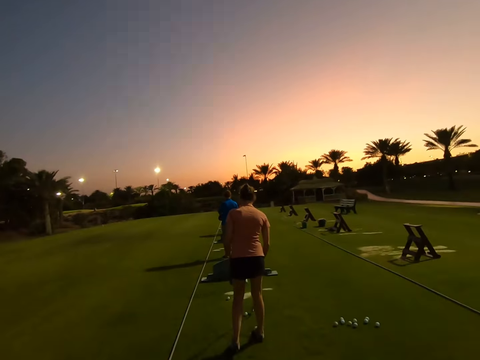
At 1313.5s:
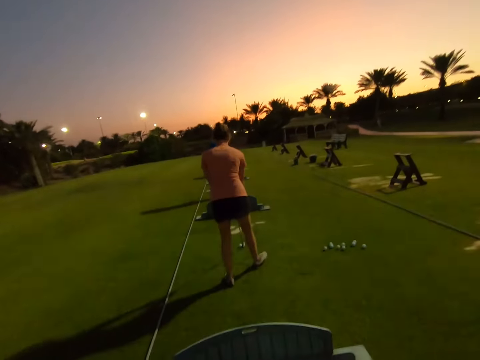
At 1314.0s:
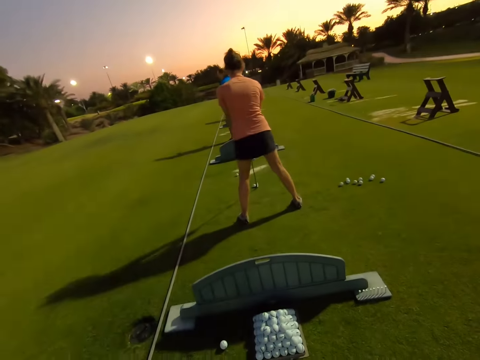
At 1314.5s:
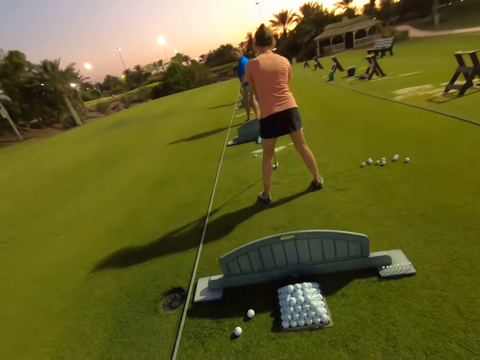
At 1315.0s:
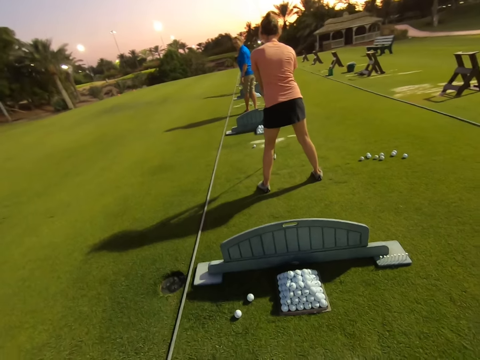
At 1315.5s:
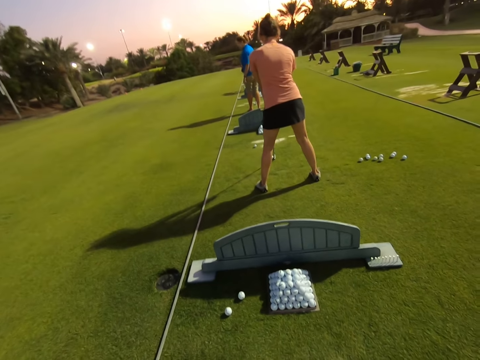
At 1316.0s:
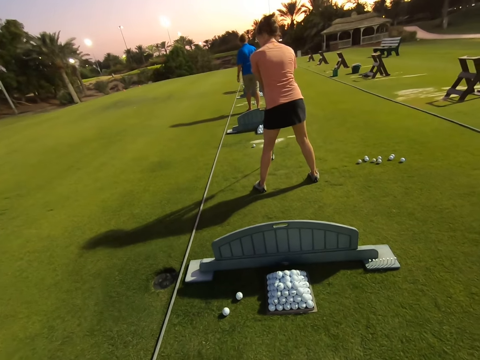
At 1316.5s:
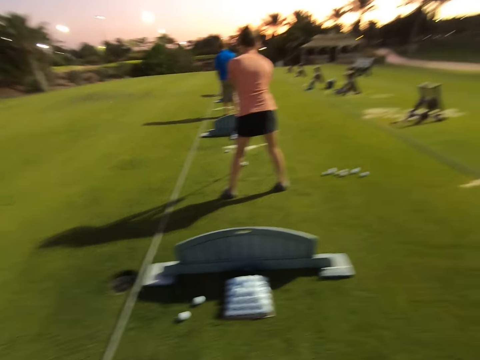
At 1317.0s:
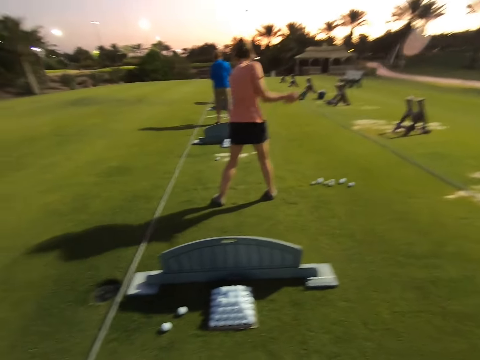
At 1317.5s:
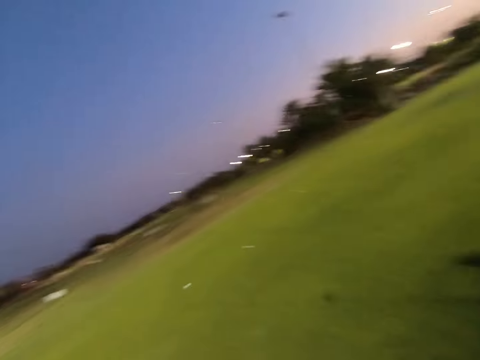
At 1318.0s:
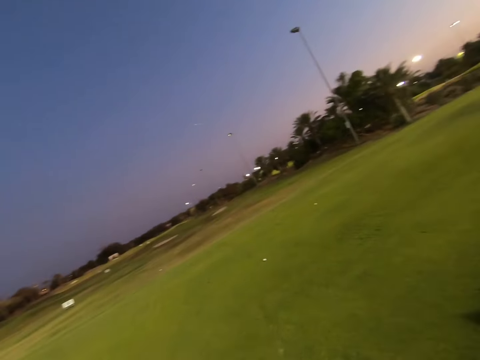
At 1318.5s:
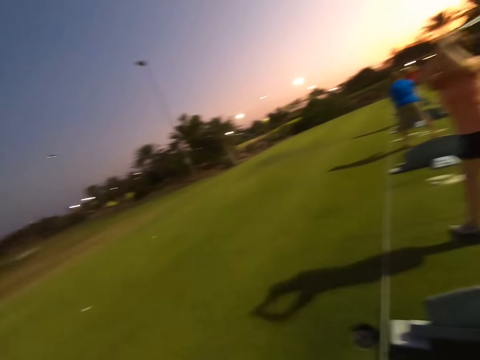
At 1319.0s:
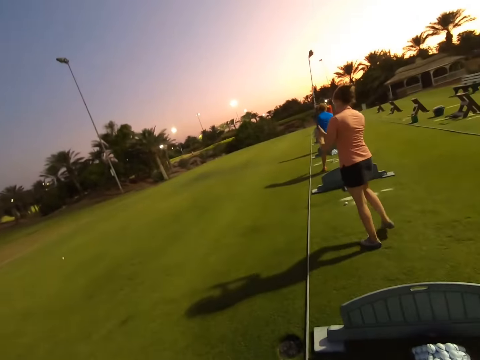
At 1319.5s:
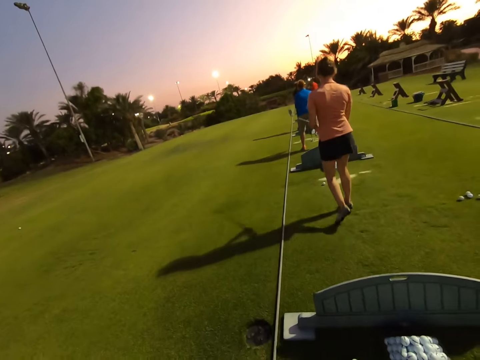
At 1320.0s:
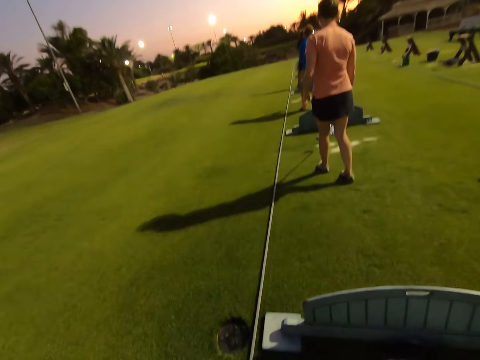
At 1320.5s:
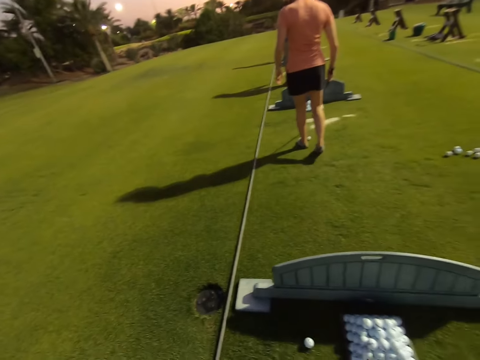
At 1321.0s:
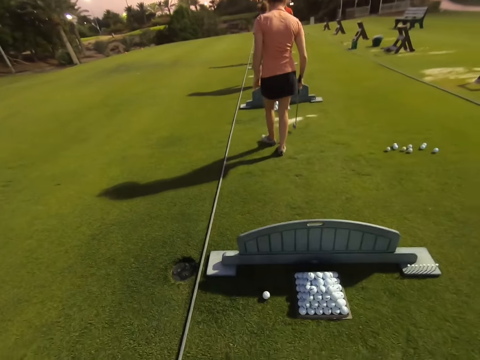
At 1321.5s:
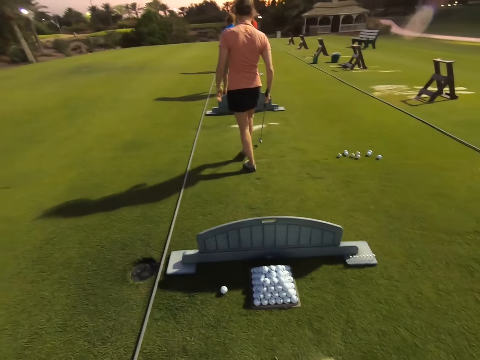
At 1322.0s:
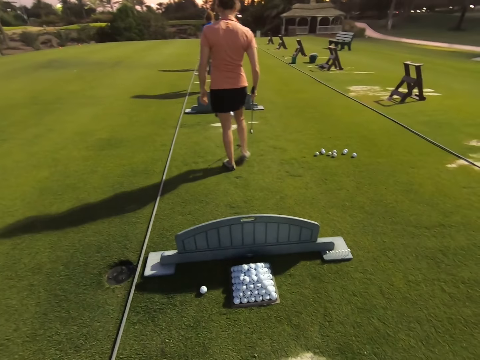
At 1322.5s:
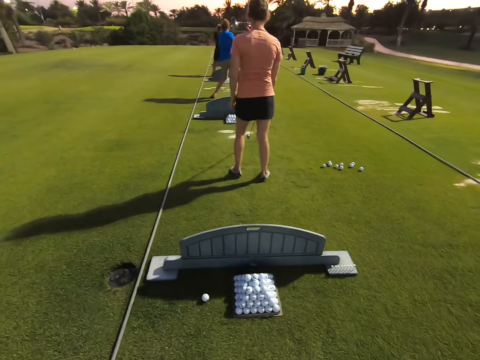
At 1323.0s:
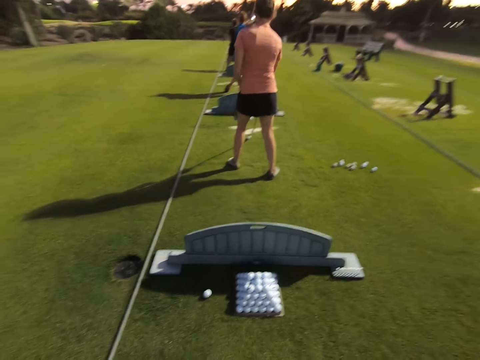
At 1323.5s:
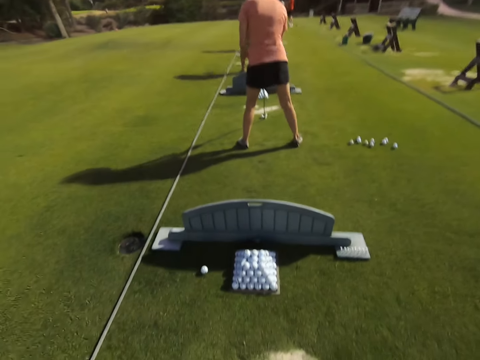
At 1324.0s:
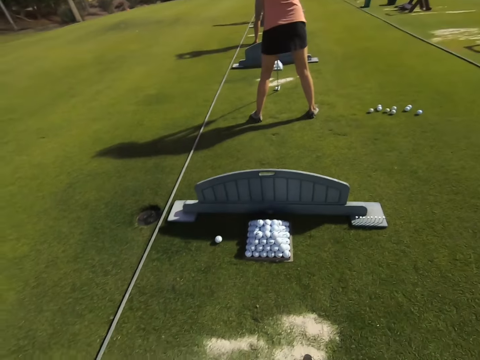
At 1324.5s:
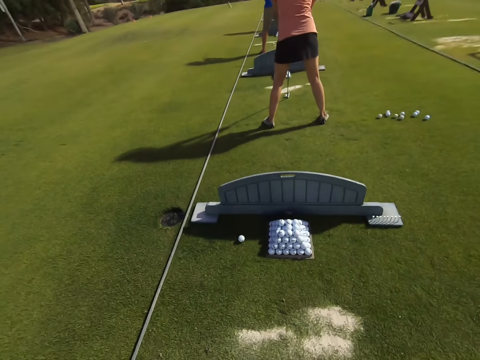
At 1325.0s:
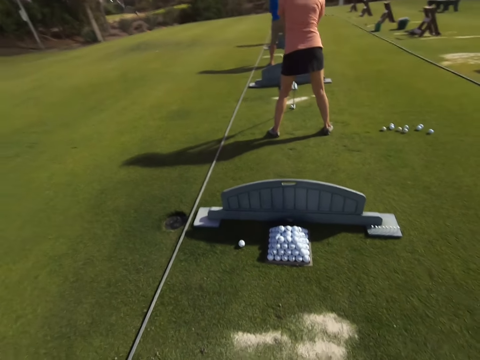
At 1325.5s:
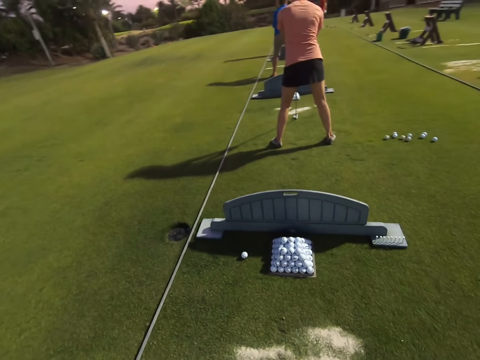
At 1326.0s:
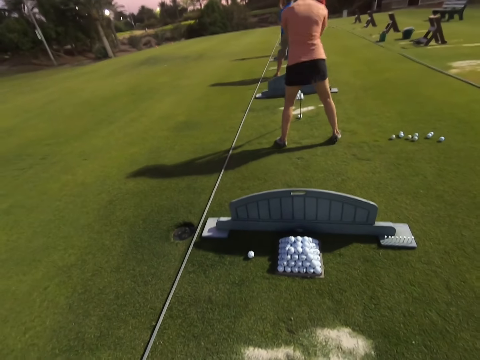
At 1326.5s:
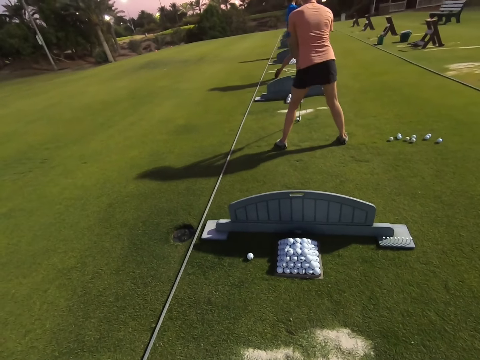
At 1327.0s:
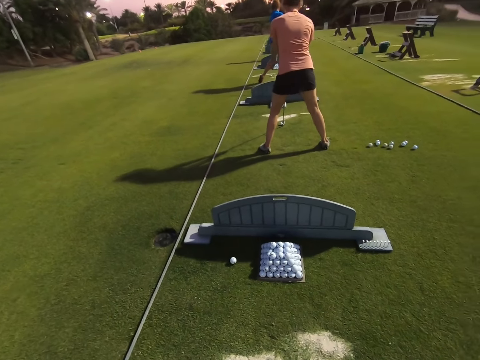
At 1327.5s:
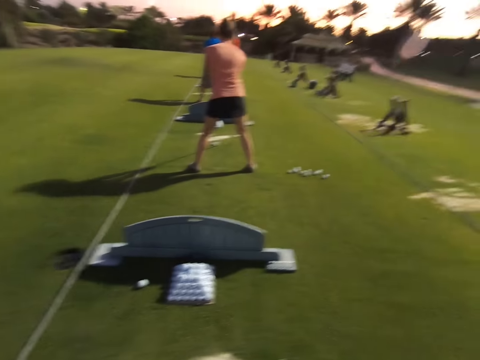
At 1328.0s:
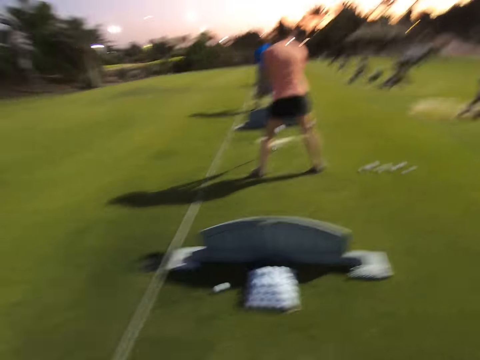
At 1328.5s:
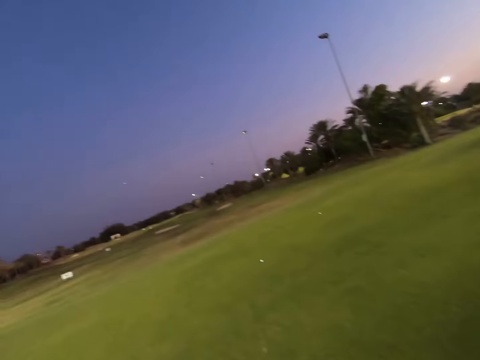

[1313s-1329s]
A woman drags the ball into position with the stick. The woman drags the ball into position with the stick again. The woman holds the stick in position.

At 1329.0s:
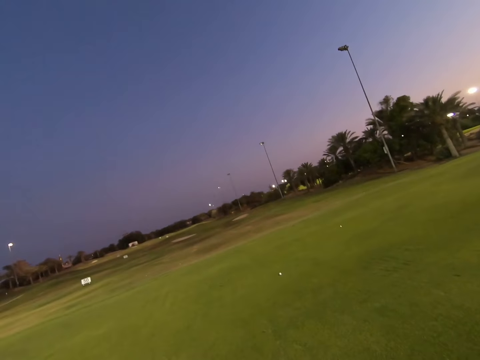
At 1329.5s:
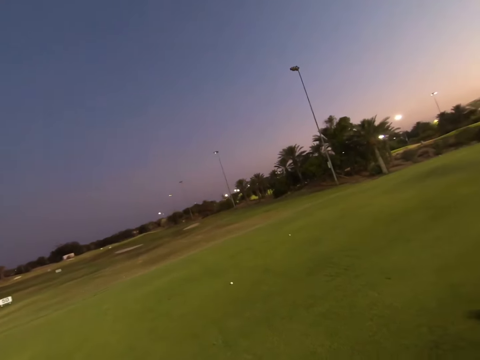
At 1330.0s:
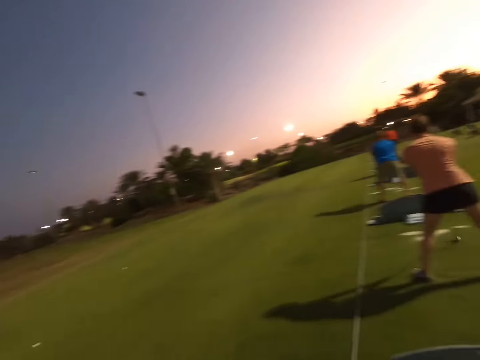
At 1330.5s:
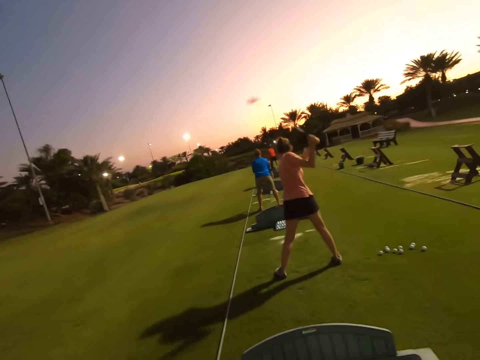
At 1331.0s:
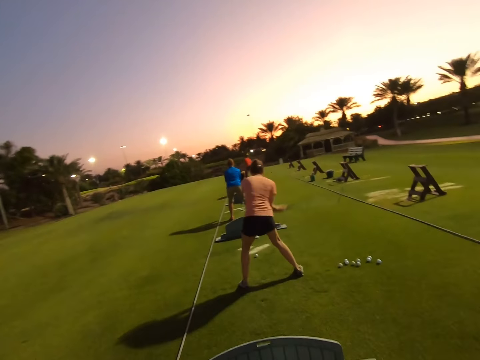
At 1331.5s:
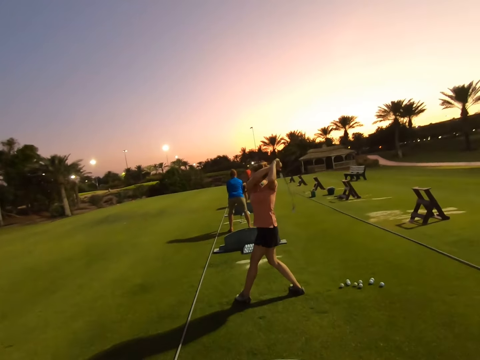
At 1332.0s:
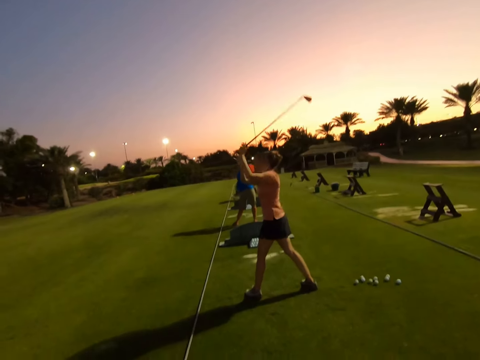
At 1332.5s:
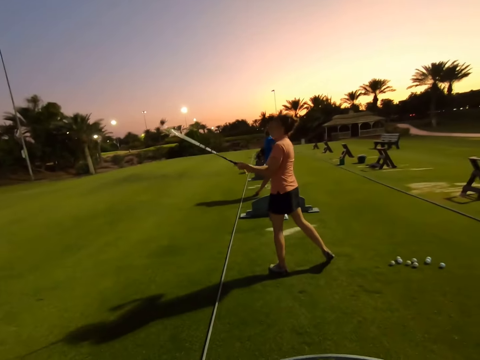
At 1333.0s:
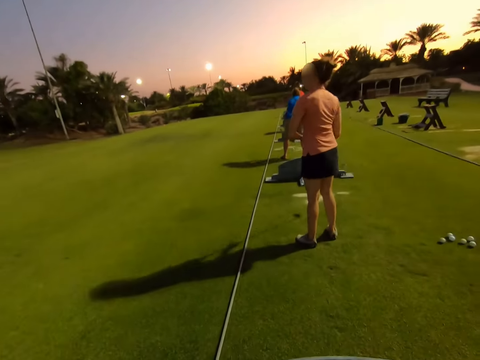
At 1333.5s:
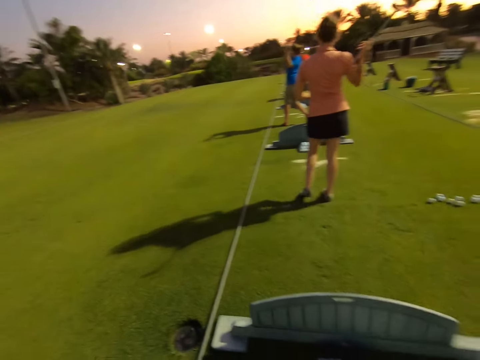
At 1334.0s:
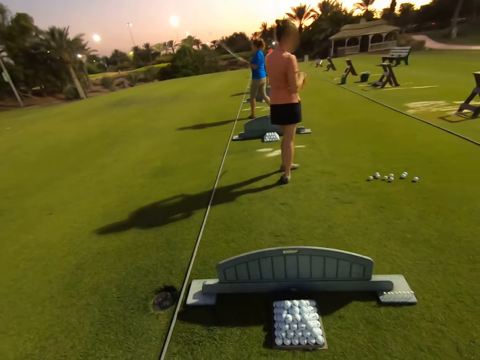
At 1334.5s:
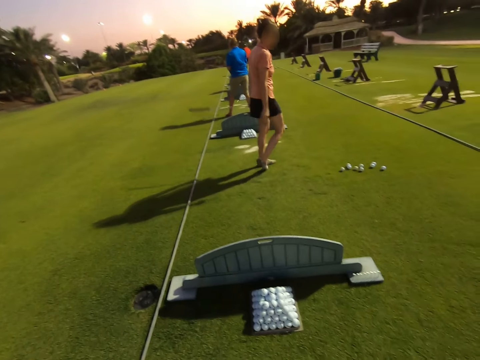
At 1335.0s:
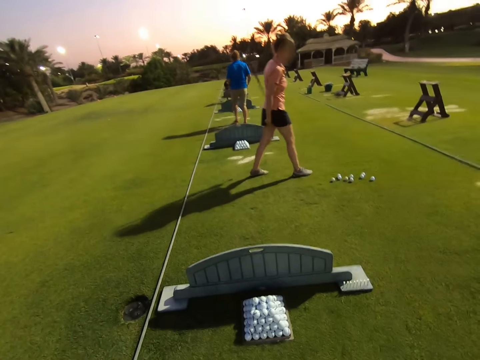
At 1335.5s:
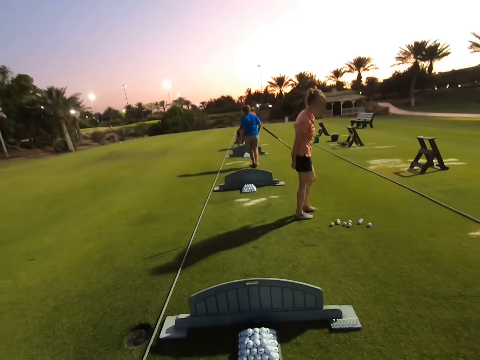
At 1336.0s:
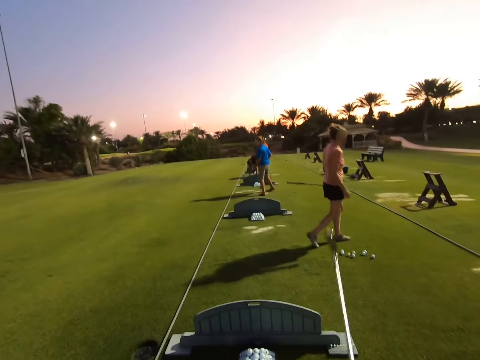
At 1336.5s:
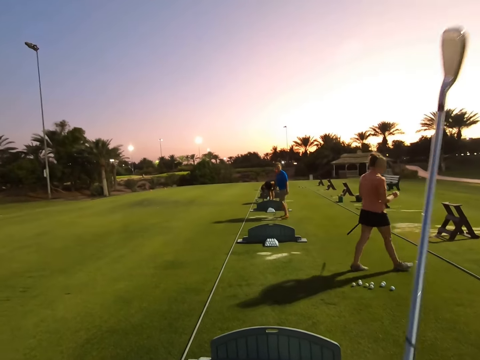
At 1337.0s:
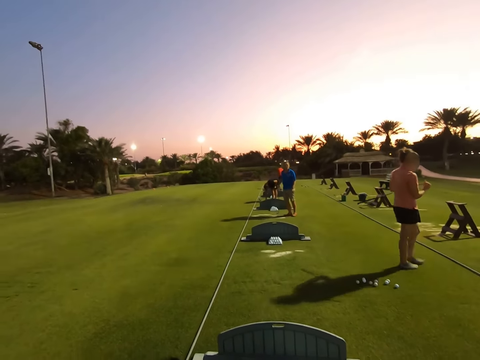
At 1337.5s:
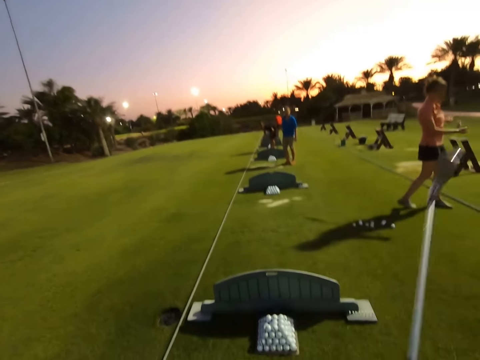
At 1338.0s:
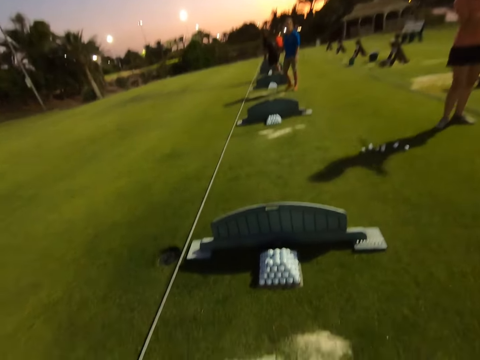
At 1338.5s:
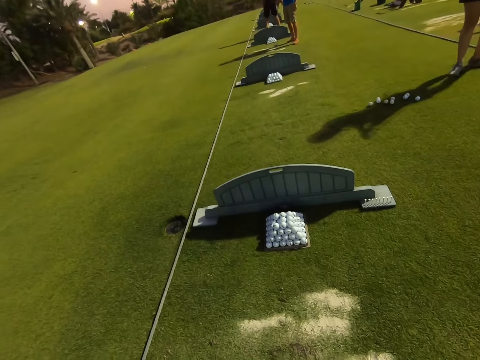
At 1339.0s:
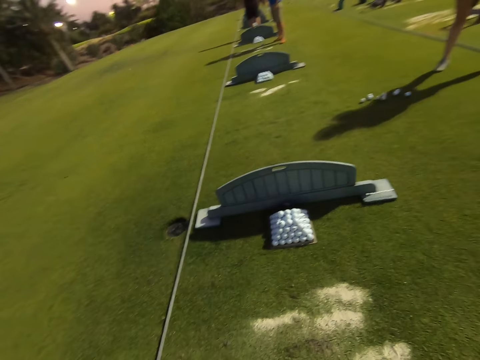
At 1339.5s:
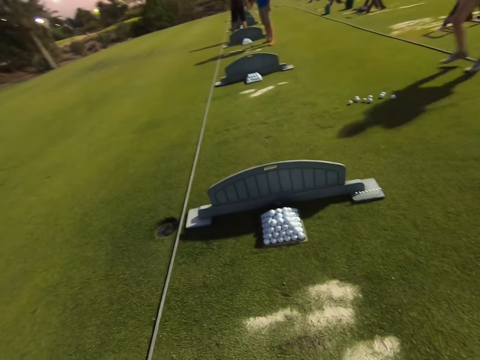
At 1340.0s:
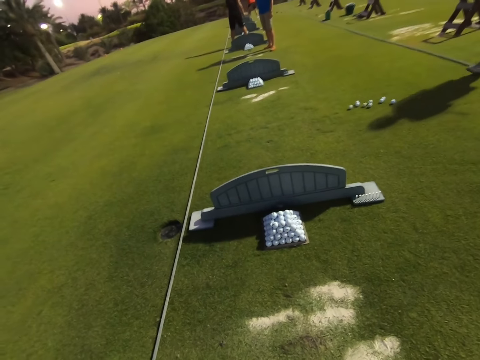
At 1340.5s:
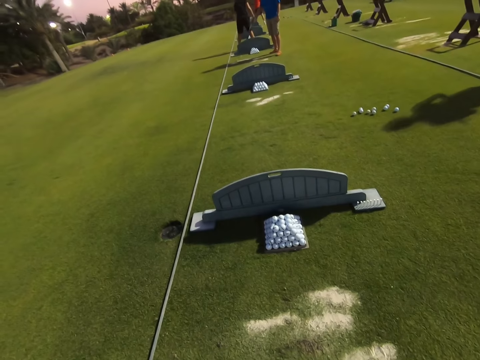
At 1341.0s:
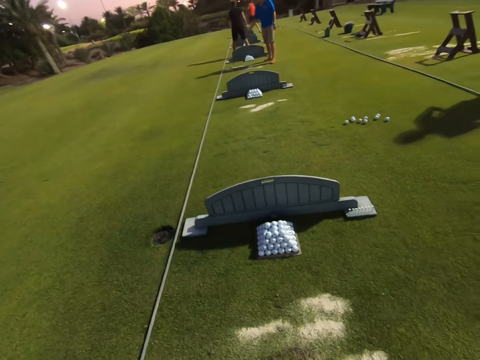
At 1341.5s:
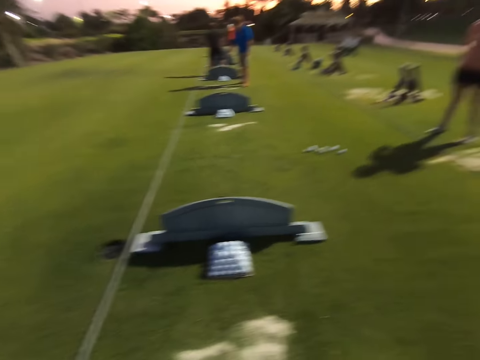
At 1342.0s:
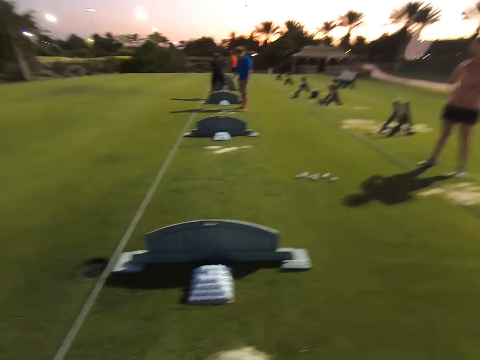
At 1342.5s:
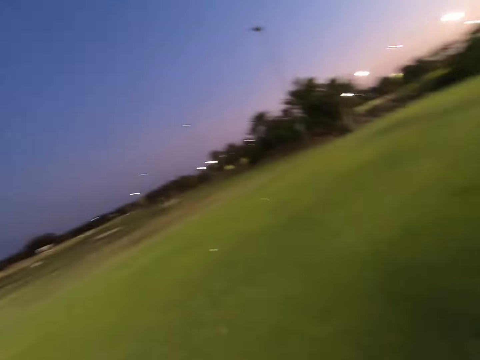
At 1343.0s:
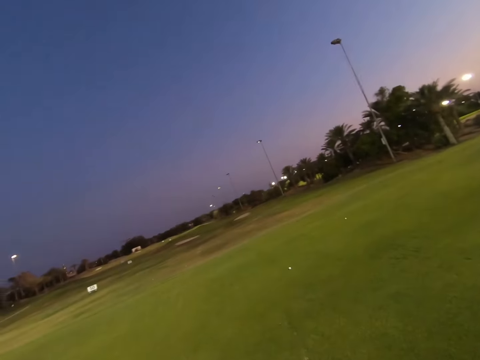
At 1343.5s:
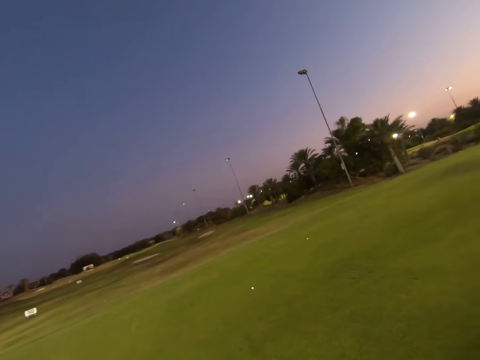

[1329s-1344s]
A woman hits the ball.
